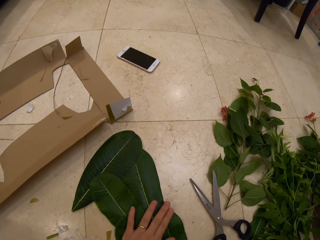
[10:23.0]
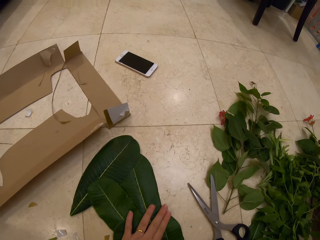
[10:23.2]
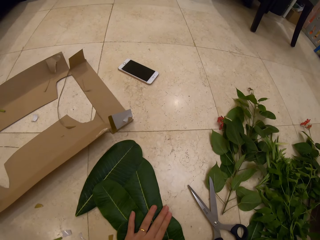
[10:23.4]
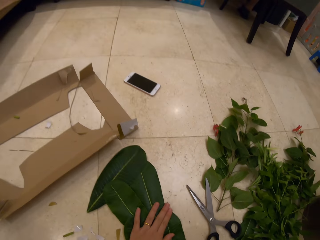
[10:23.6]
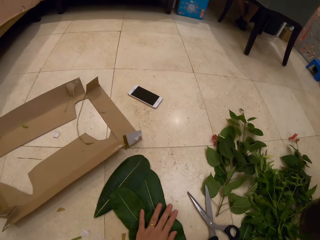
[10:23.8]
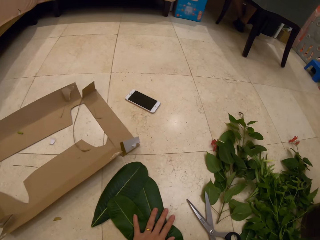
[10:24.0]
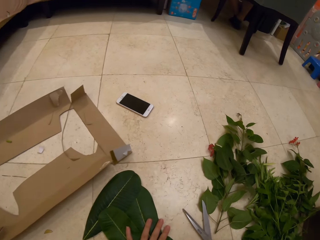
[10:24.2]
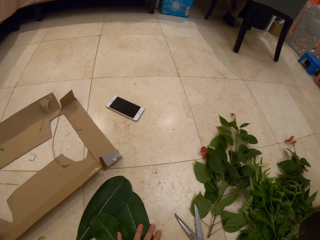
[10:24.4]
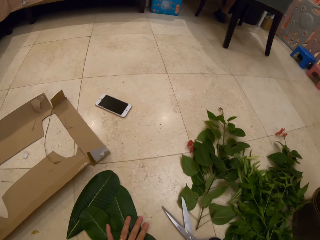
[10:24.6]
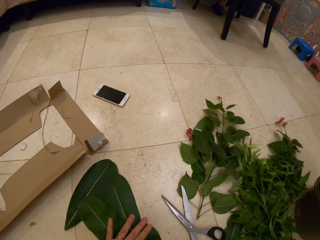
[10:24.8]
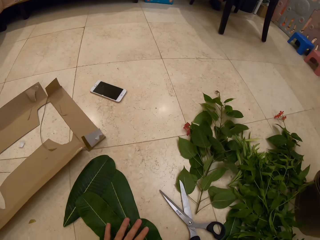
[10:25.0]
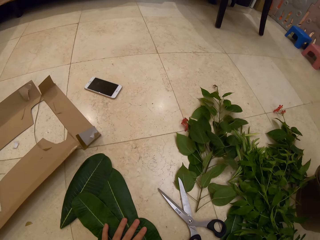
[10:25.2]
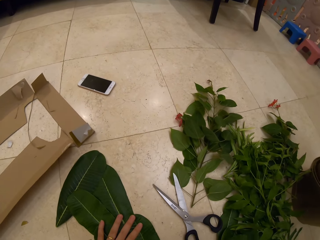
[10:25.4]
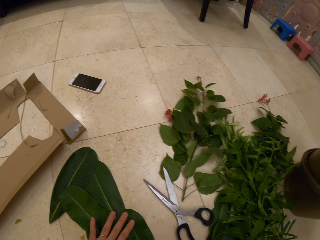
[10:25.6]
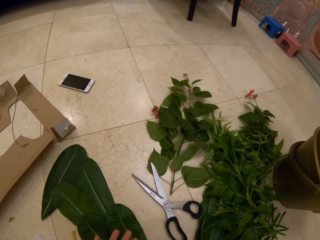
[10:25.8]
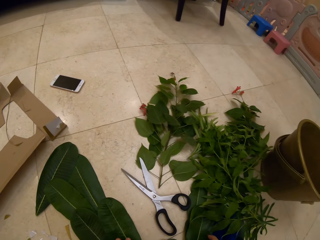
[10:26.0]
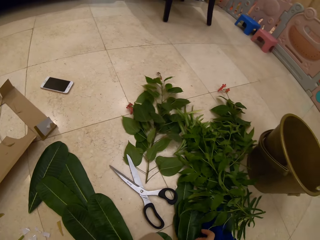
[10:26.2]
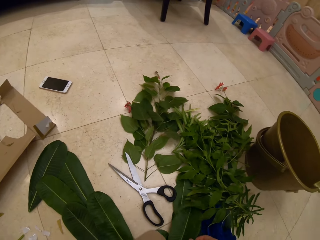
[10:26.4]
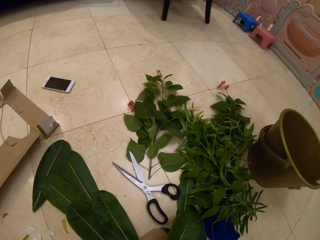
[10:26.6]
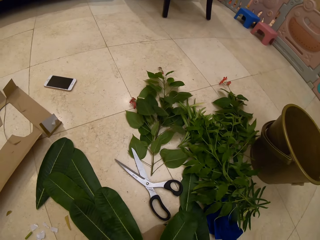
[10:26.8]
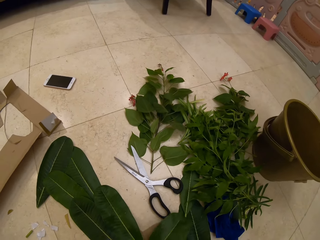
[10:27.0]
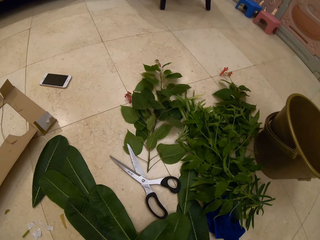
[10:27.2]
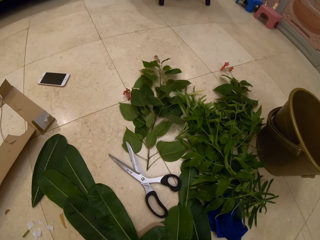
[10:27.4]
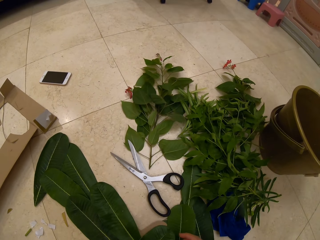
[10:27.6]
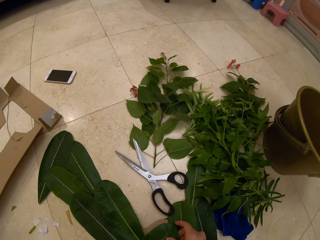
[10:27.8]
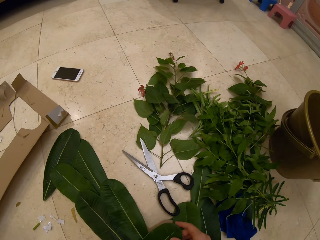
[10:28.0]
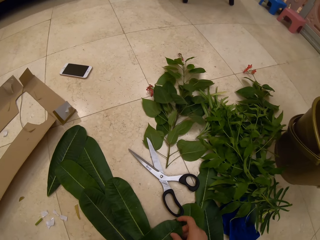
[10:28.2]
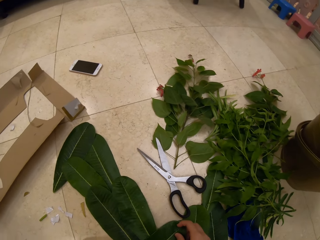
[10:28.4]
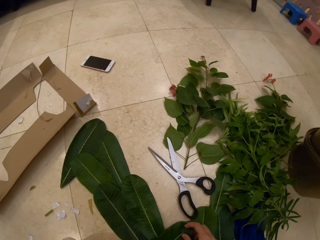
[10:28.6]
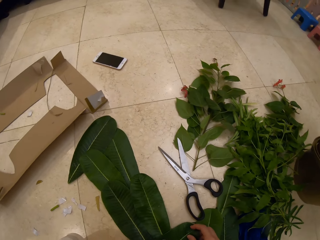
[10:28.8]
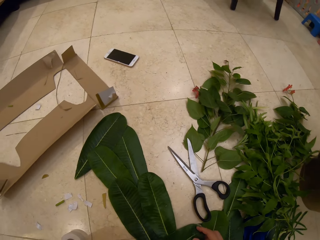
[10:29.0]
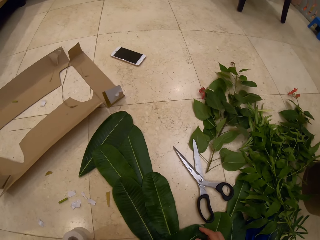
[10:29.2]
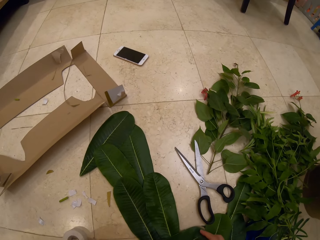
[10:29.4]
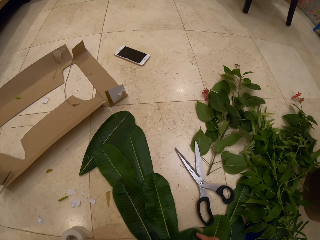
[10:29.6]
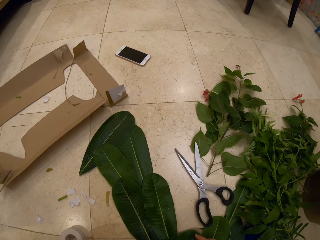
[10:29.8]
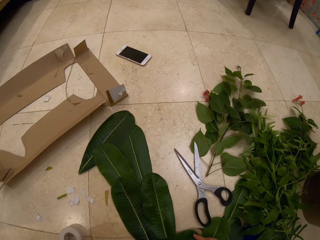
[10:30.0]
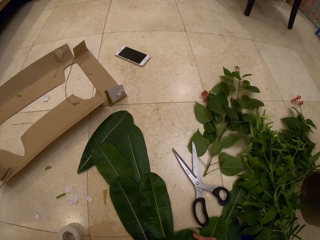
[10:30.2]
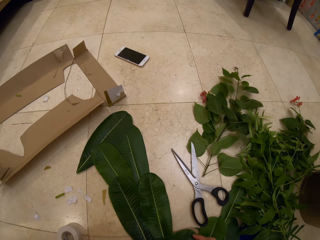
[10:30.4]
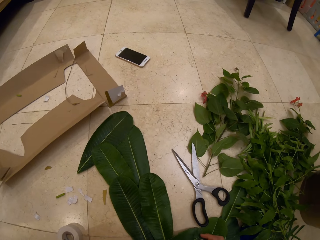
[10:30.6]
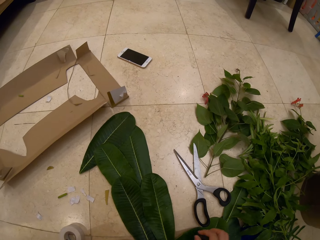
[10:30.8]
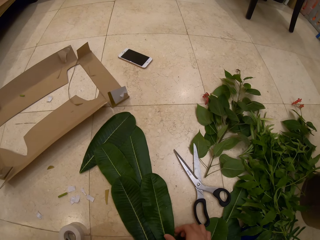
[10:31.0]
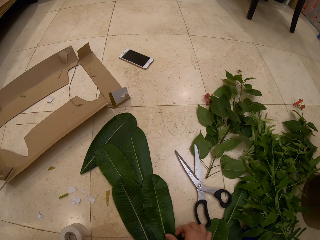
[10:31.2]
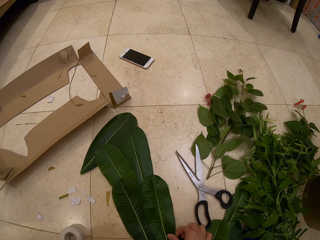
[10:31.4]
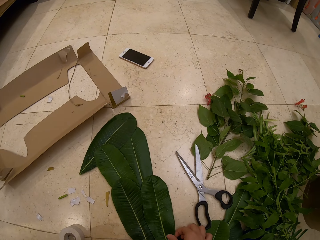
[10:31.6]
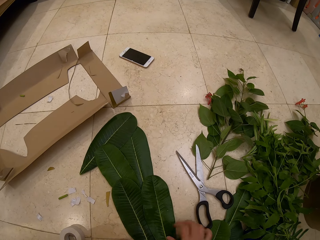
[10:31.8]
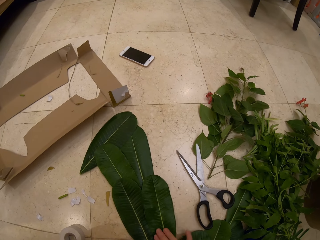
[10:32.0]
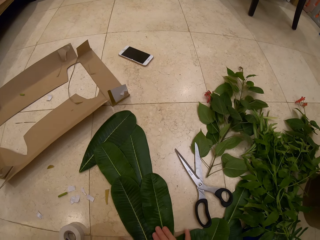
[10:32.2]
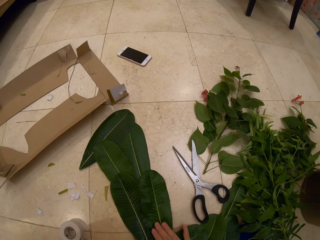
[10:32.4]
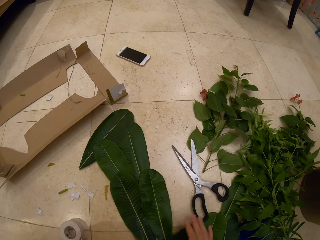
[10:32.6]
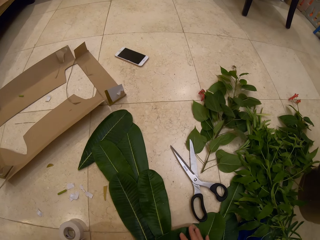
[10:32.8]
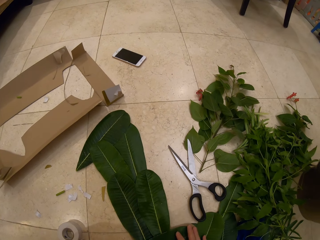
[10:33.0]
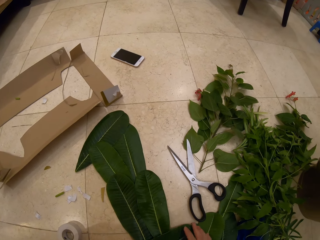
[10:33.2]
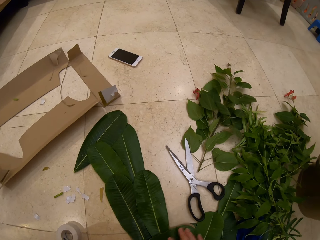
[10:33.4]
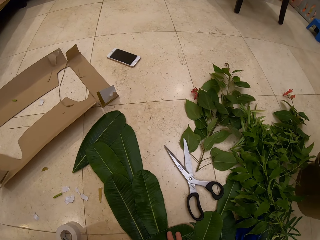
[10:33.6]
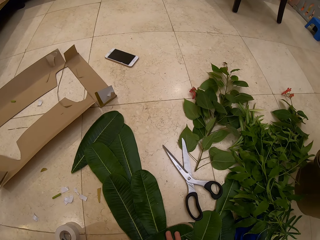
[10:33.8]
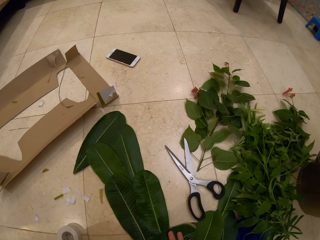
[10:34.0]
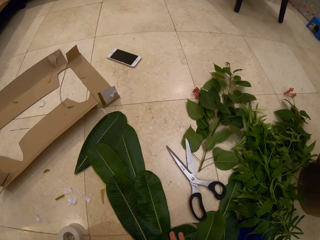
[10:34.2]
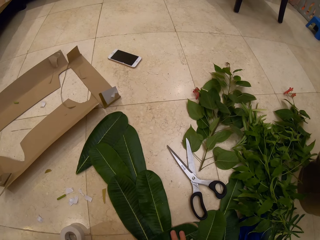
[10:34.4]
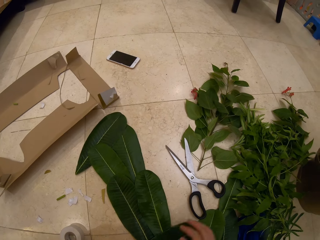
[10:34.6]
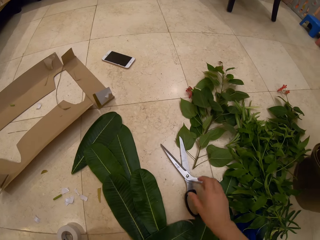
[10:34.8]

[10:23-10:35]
The camera wearer presses the leaves decoration. They place the piece of carton on the floor. They pick up a leaf. They place the leaf on the cardboard. They press the leaves decoration.

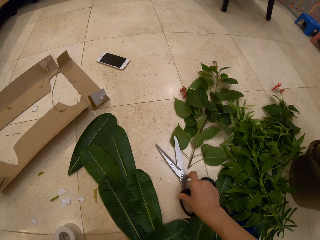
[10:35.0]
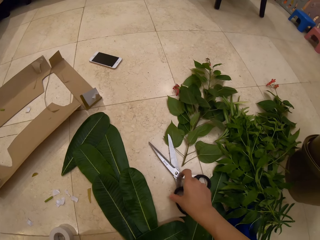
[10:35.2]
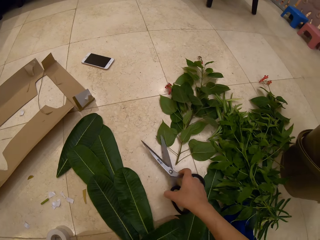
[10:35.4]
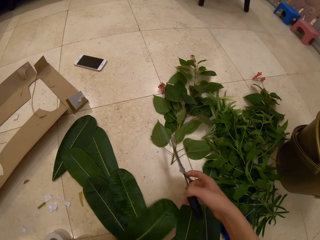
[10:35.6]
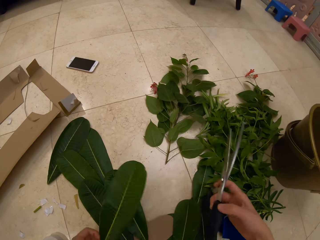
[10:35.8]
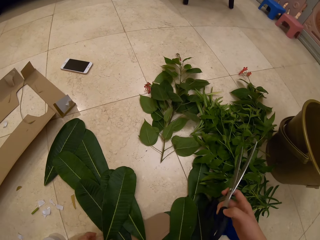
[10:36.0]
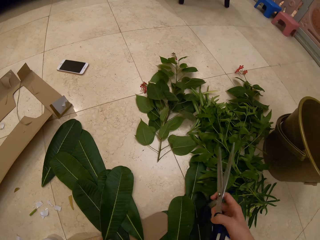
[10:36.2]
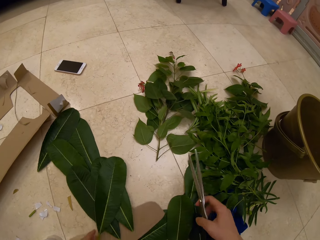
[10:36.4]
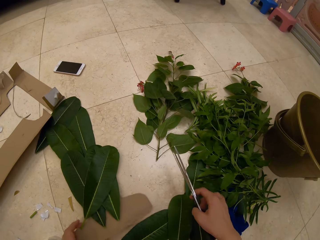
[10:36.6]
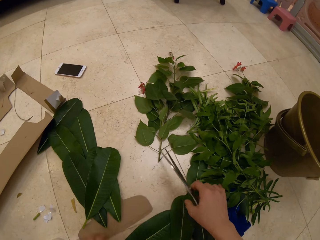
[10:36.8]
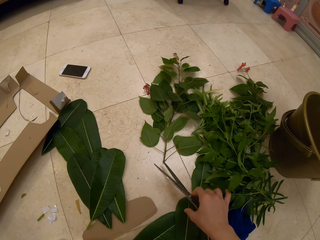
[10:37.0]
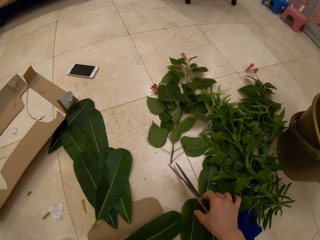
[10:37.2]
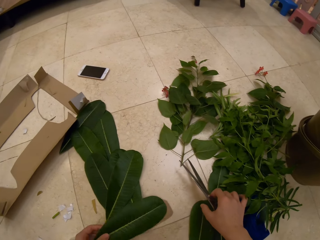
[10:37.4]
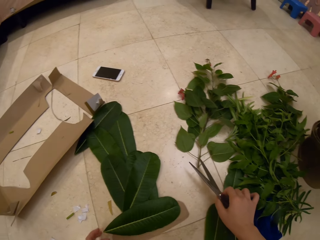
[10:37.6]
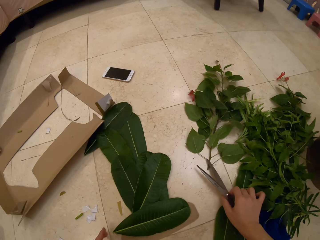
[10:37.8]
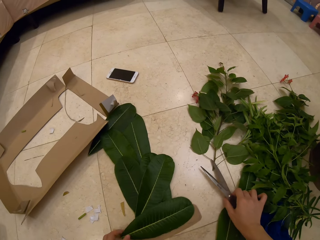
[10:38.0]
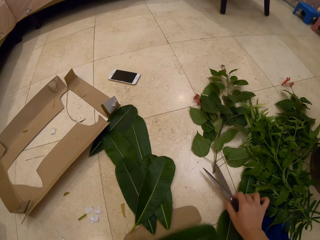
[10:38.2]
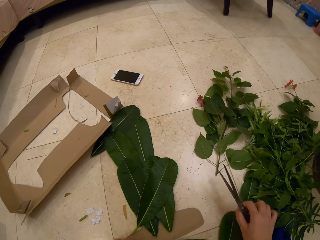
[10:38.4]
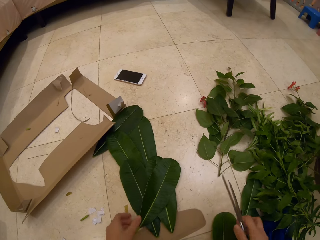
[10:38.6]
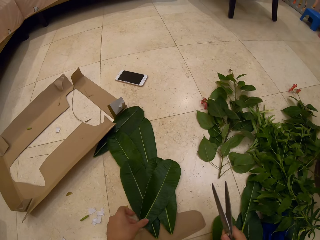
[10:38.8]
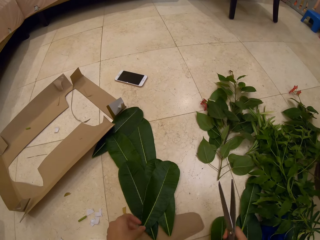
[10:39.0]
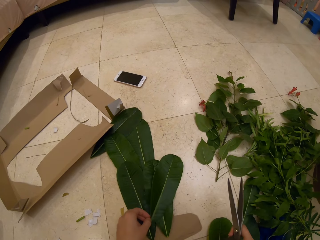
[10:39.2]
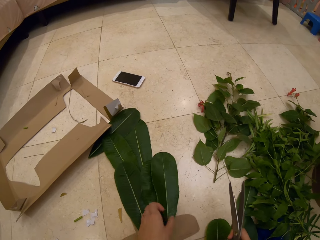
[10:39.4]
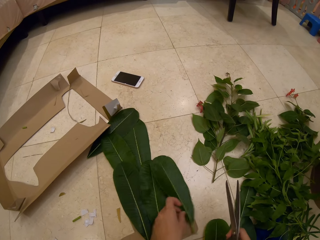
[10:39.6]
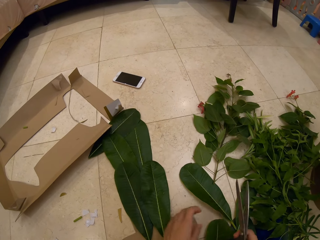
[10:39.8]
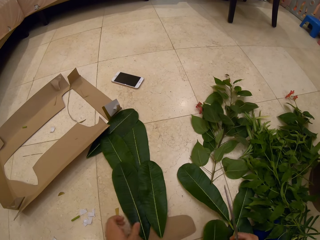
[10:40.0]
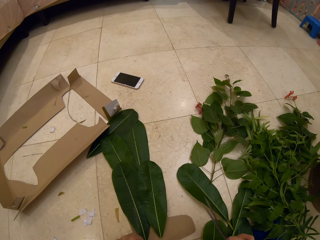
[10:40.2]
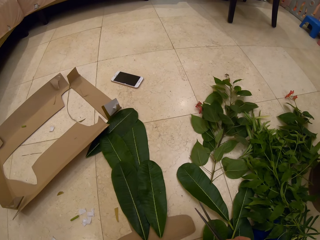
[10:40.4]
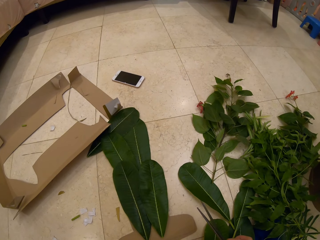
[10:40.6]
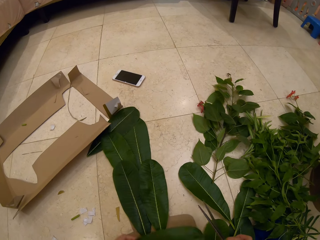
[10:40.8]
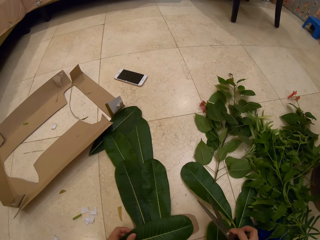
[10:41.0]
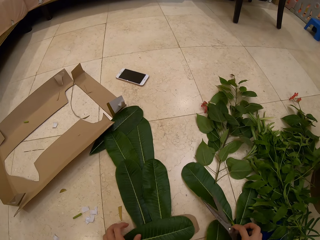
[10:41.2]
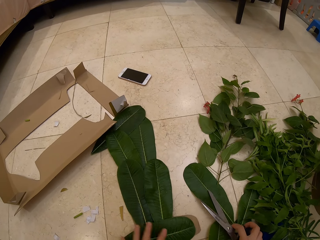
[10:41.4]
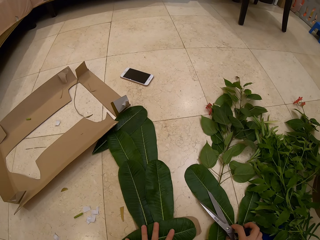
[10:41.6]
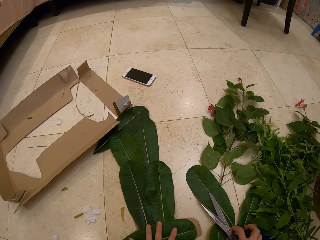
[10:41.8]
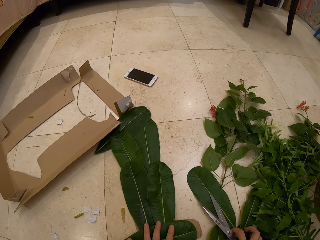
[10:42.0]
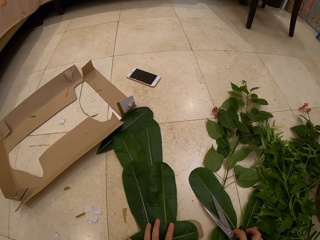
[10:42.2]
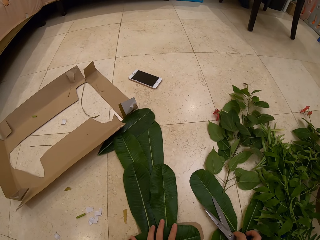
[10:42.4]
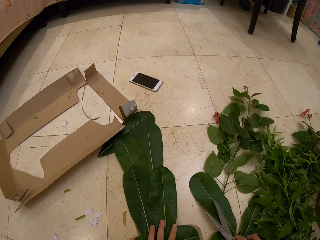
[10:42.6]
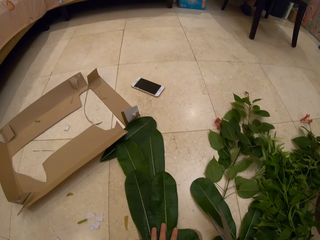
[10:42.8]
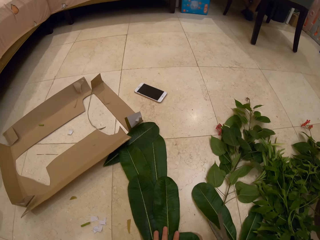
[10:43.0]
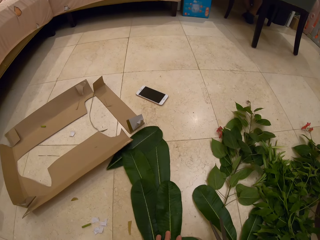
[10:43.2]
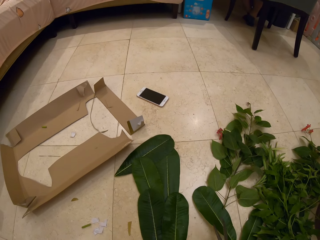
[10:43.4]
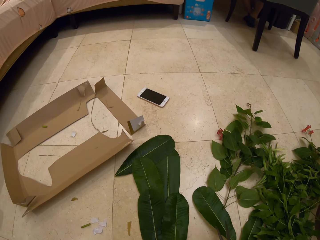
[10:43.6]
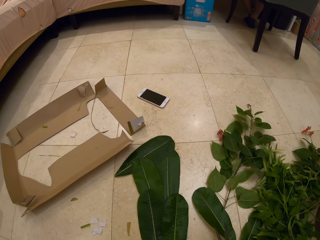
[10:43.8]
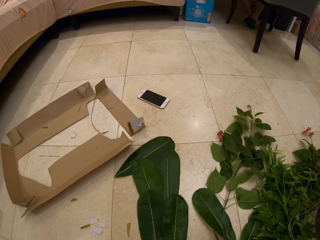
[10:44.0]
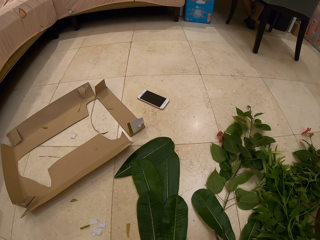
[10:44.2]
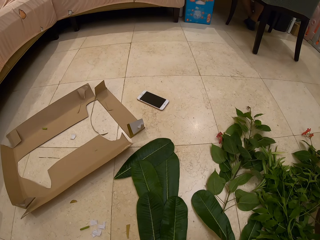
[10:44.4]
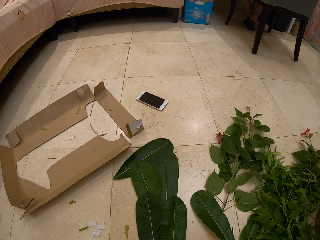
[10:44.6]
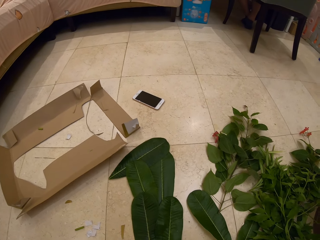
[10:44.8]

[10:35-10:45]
The camera wearer picks up the scissors. They push the leaves decoration. They take a leaf and place it on top of others on the cardboard. They push the leaf. They take the scissors. They place a leaf on the cardboard. They remove the leaf from a bunch.
